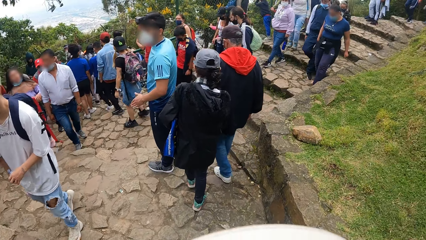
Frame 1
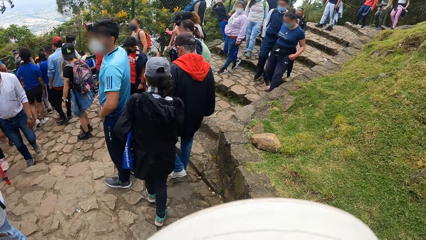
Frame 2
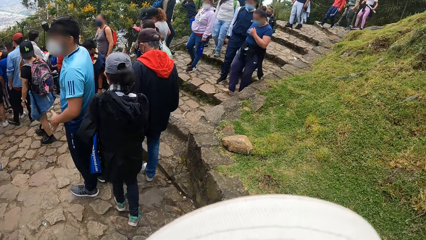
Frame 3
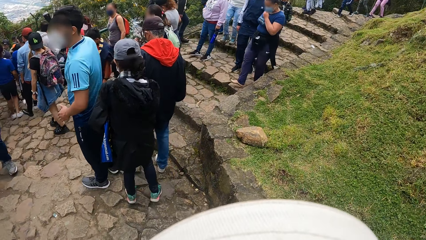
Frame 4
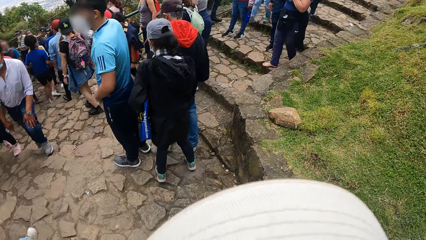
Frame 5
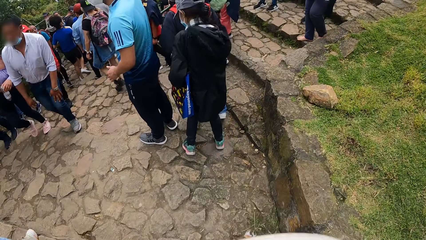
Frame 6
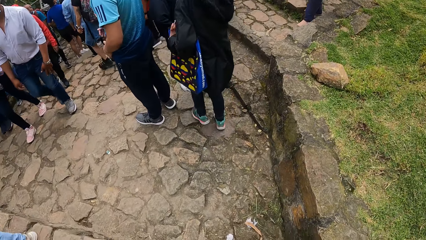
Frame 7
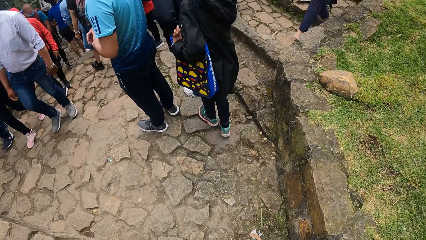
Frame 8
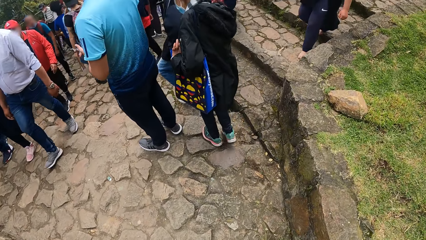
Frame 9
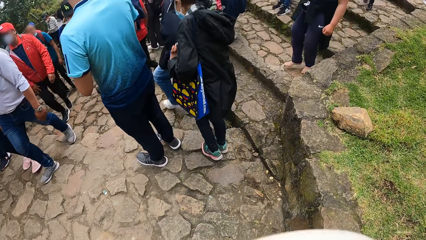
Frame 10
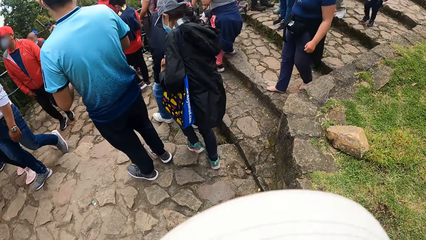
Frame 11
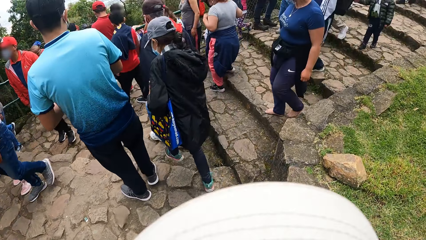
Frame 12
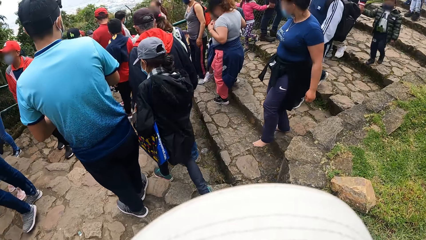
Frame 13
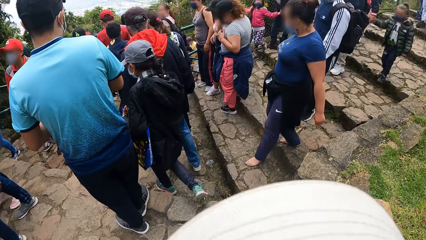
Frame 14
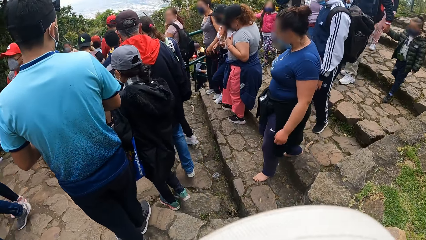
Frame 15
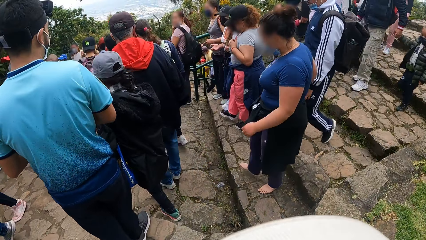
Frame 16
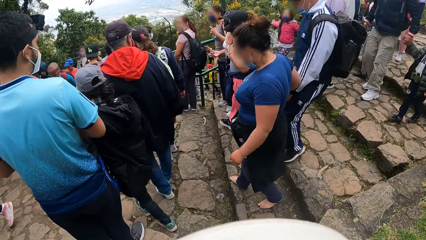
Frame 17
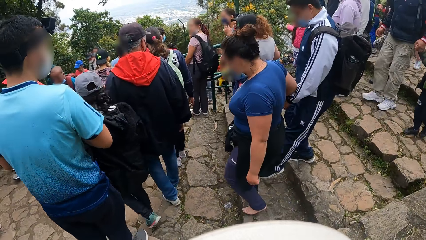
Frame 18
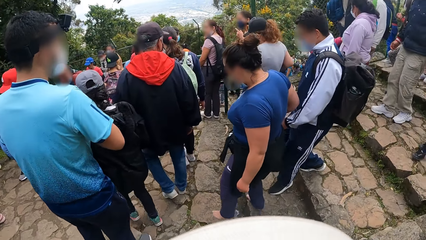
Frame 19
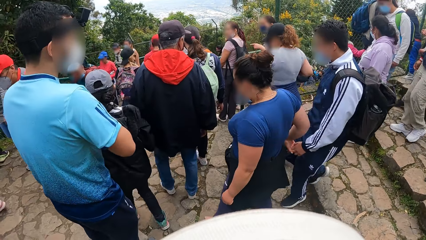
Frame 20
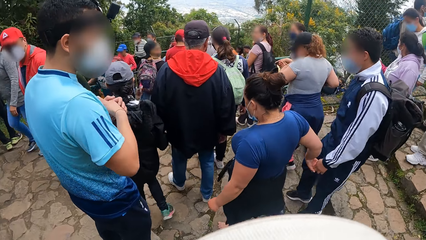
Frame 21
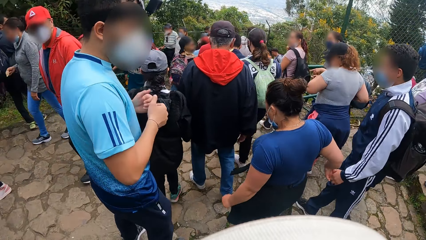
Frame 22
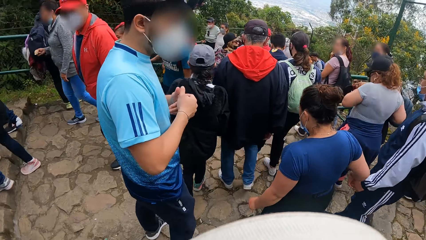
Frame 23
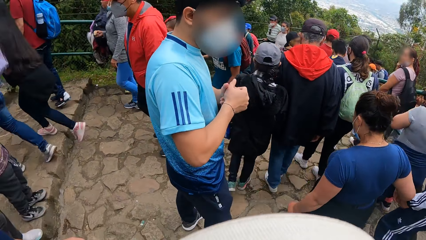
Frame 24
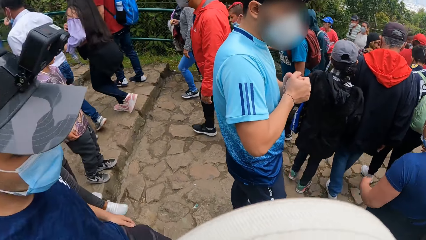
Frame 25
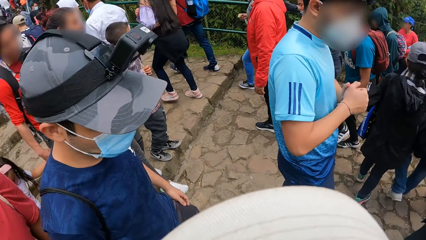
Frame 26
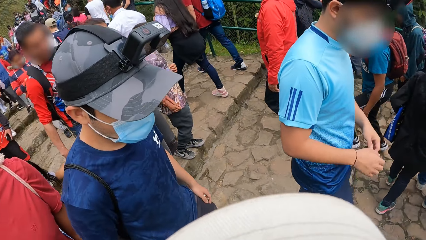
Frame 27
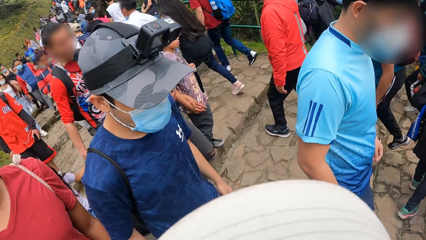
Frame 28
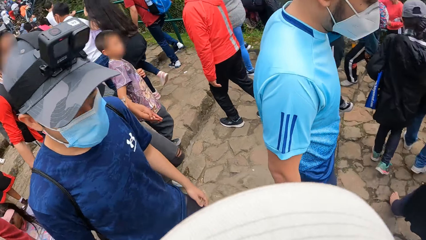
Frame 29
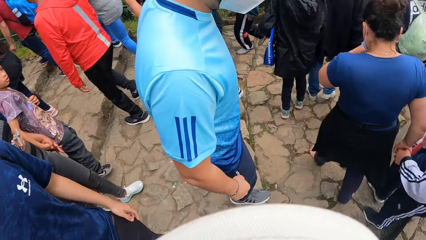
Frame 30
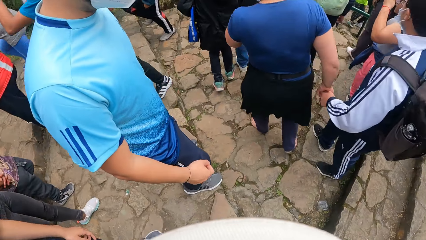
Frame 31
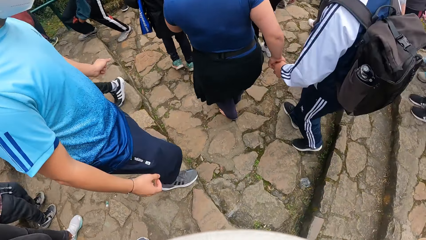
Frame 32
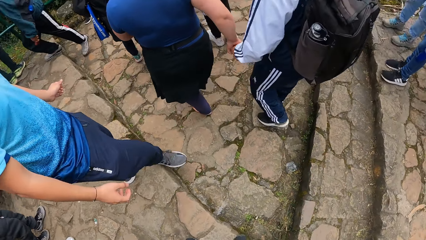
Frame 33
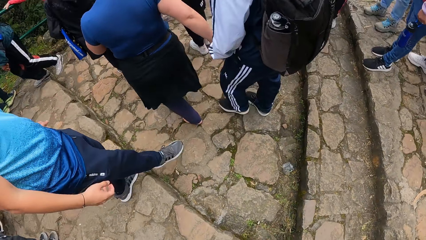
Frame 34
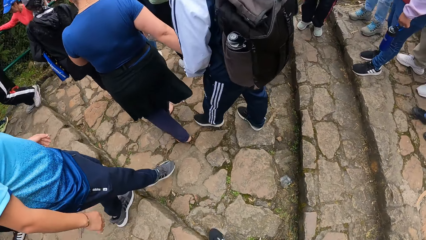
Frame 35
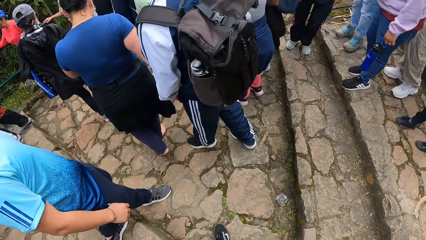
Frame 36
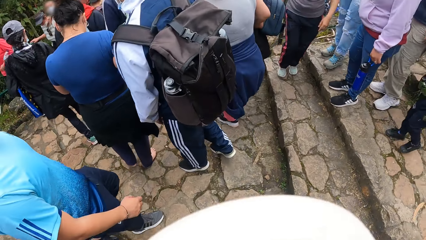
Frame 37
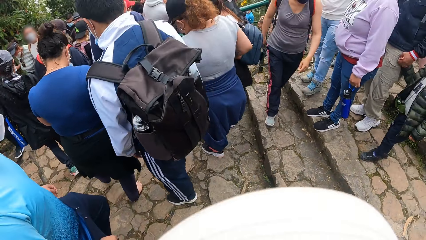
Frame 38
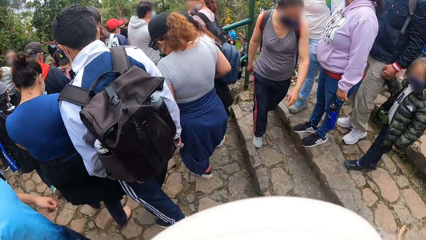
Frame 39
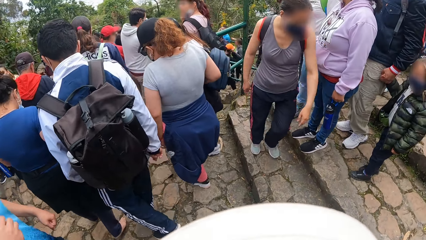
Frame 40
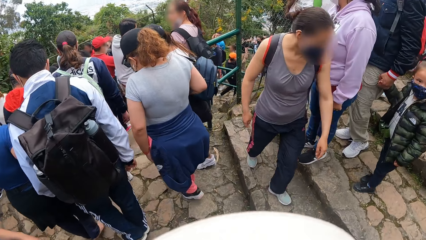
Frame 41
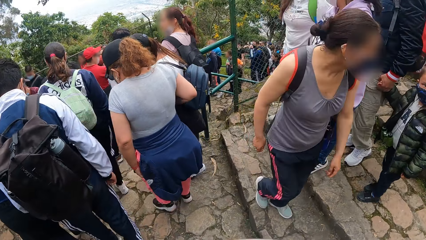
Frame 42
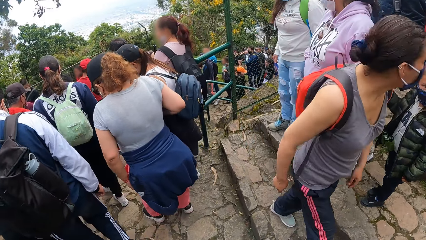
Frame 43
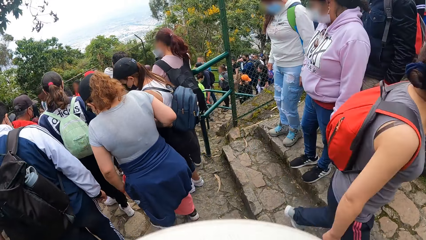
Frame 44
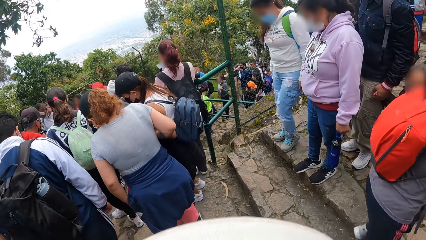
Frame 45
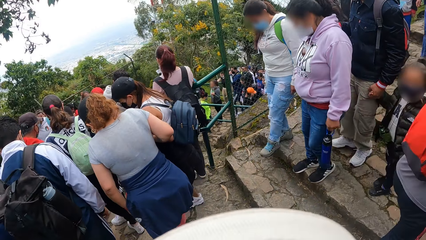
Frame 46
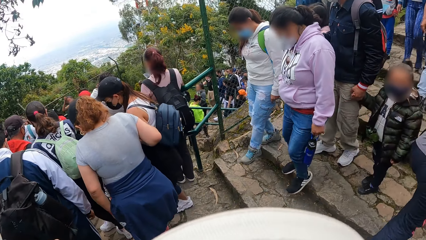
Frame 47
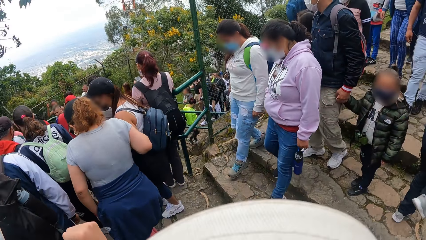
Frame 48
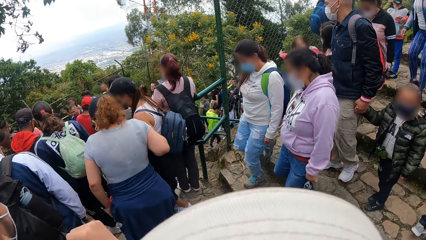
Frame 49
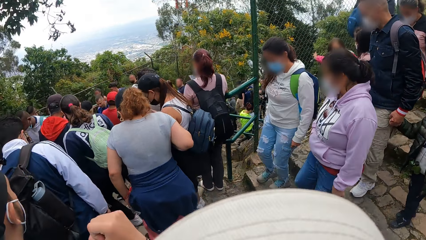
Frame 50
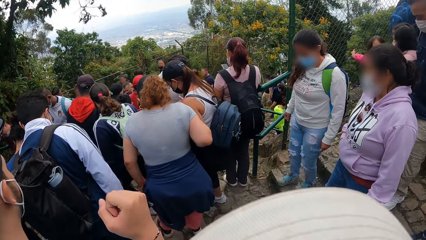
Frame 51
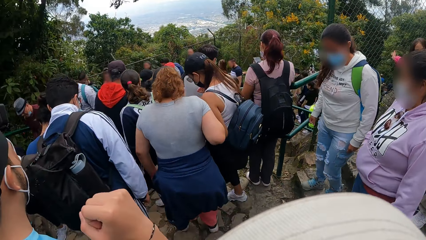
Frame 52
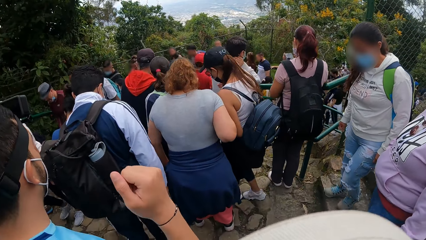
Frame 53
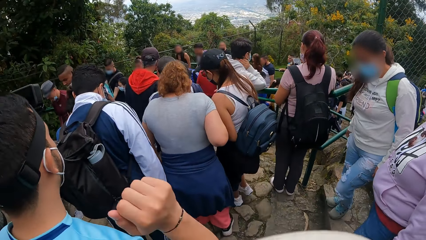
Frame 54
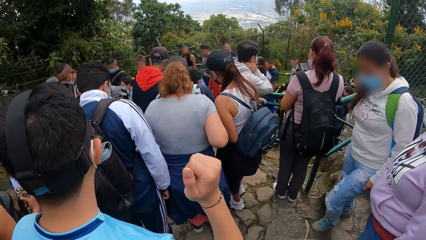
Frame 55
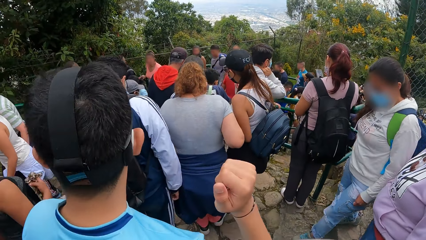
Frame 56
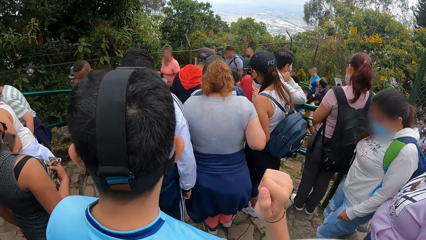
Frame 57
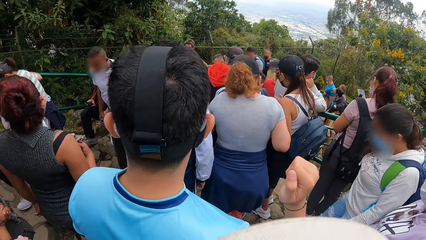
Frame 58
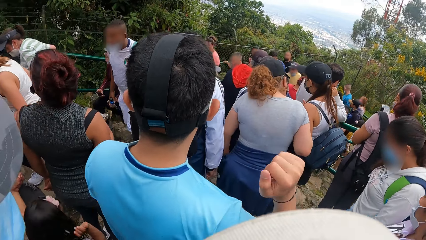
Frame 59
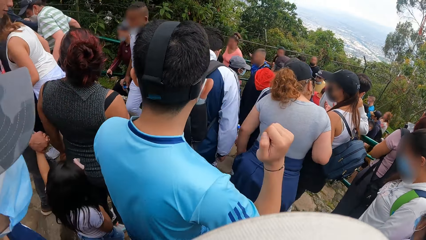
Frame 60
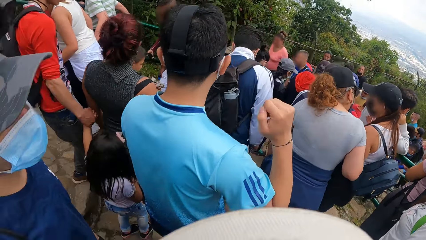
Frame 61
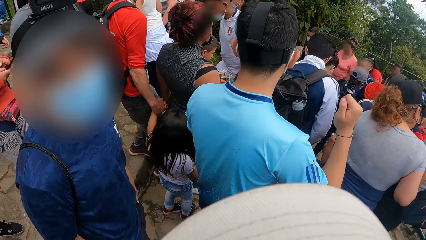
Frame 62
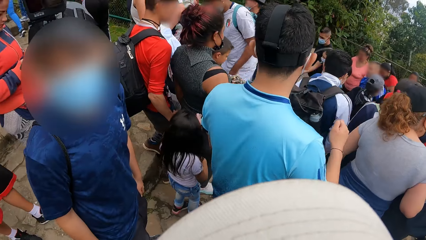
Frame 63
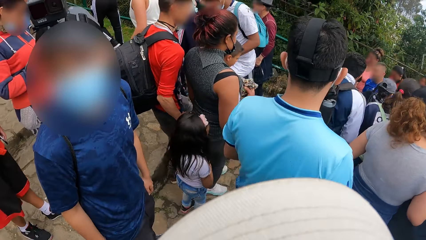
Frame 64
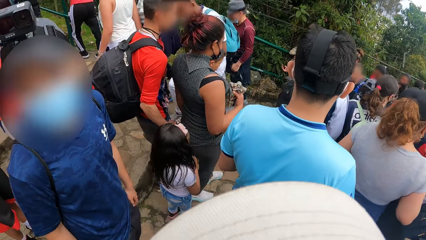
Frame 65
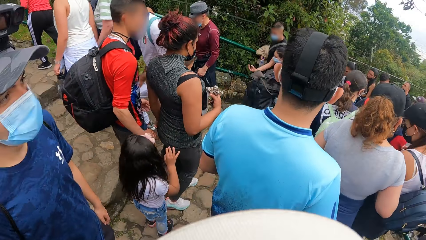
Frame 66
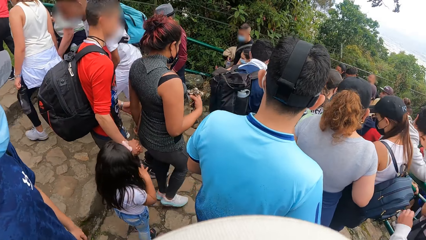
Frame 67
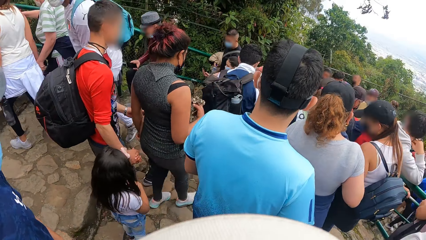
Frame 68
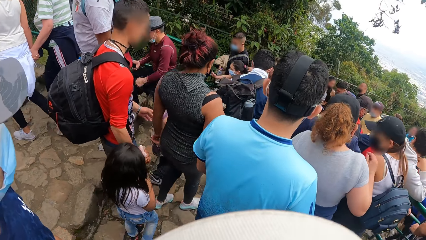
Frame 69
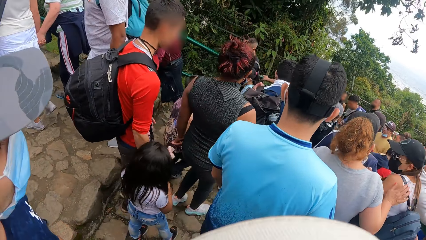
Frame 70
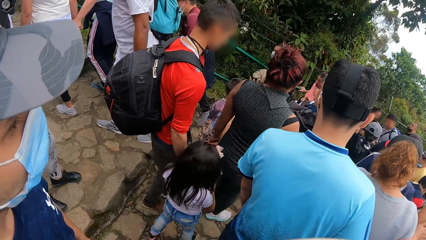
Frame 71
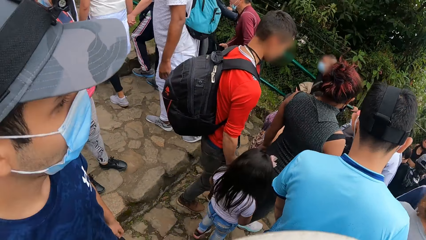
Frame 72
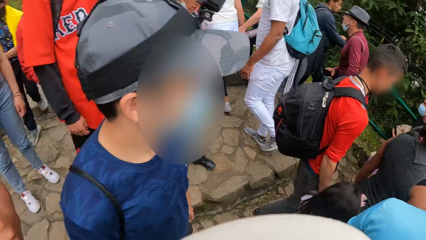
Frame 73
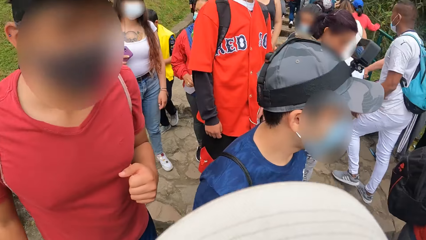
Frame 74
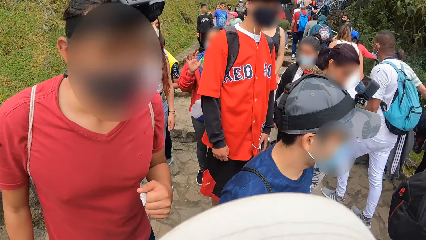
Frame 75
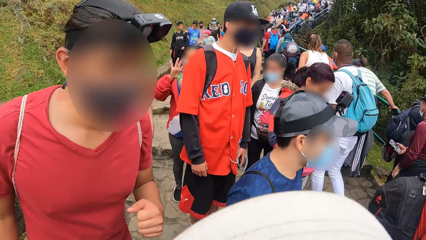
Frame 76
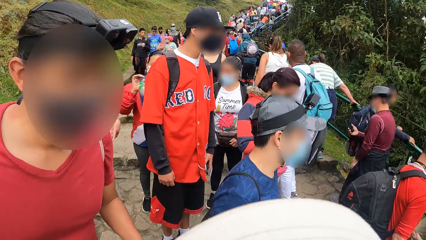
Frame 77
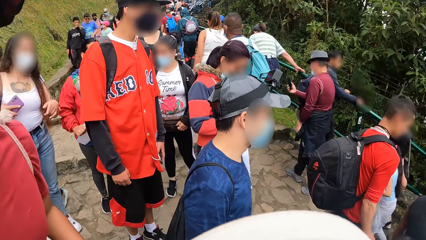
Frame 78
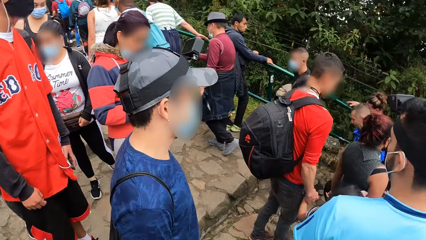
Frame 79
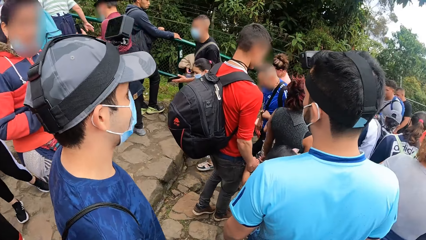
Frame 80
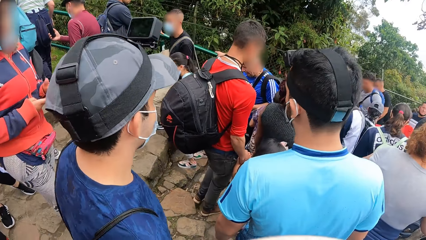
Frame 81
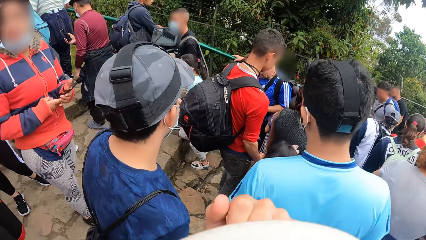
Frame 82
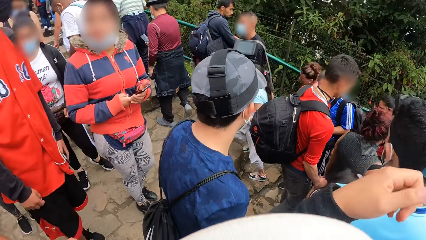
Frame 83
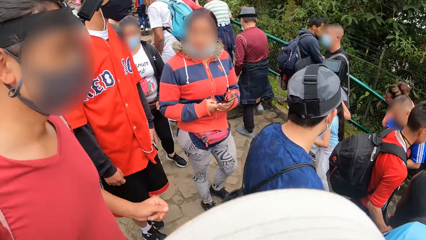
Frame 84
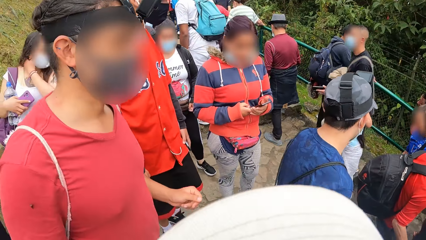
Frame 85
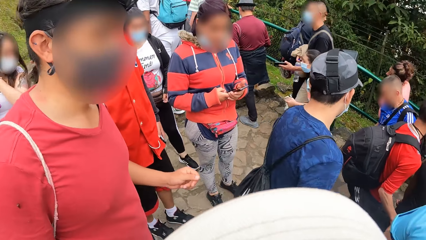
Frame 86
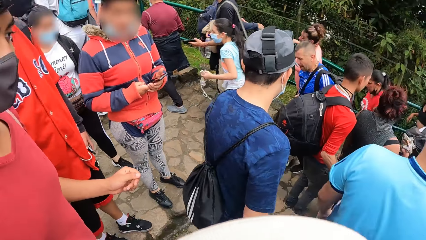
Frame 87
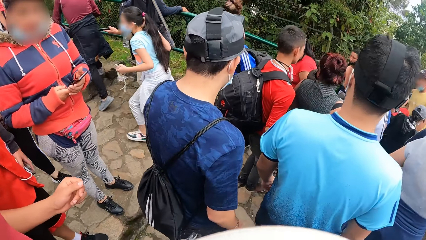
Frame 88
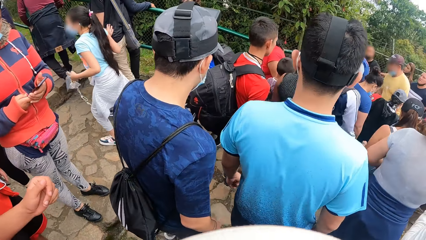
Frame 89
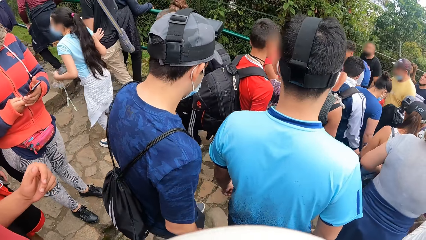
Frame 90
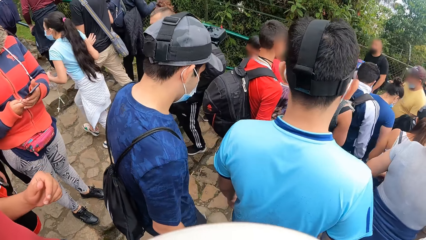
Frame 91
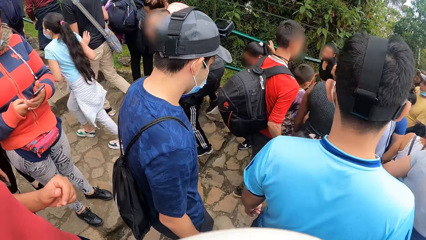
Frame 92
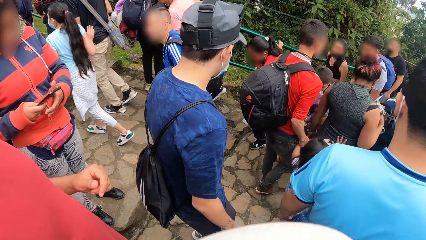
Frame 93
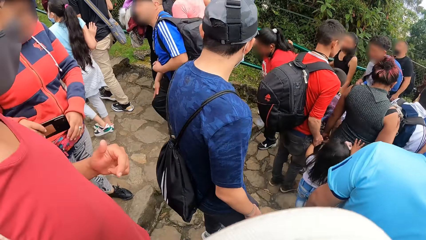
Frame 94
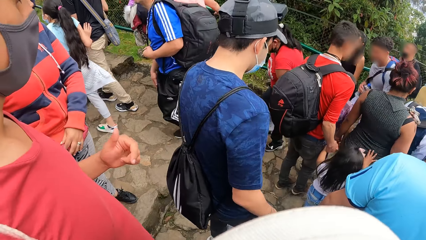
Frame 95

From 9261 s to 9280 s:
The man gesticulates with his right hand. The camera wearer looks around. They raise the left hand. They look around.
